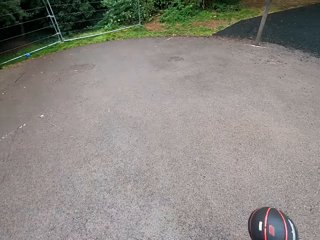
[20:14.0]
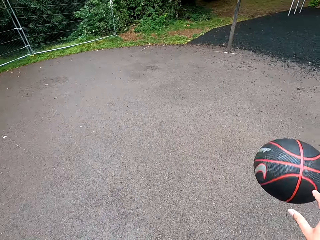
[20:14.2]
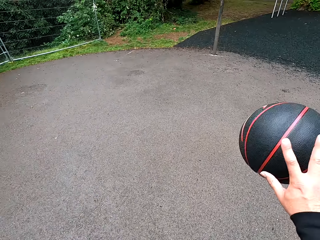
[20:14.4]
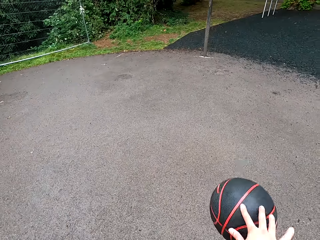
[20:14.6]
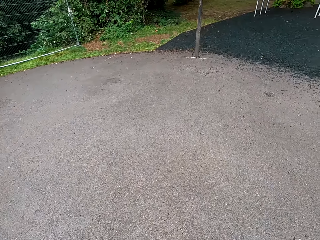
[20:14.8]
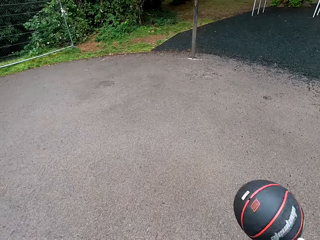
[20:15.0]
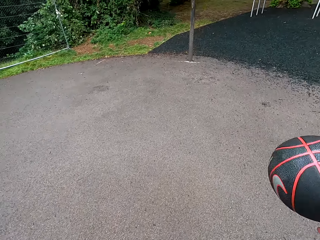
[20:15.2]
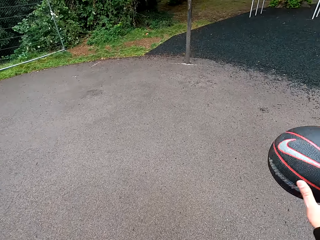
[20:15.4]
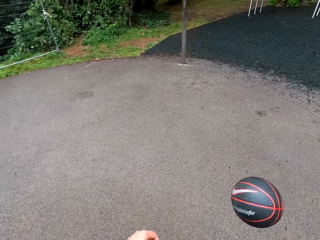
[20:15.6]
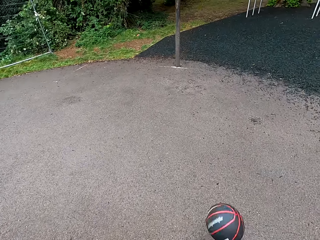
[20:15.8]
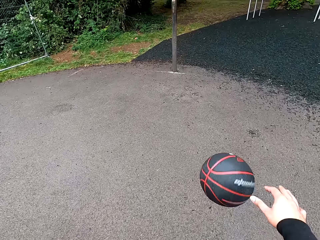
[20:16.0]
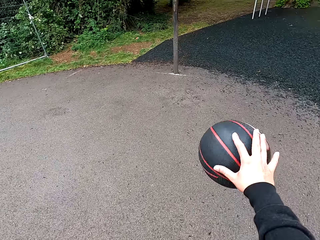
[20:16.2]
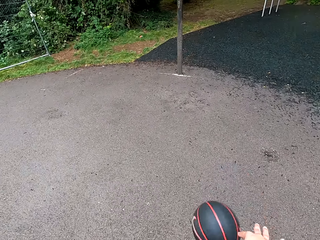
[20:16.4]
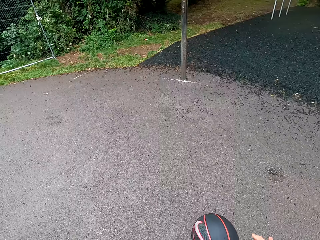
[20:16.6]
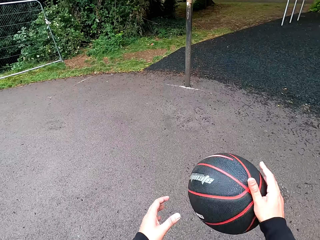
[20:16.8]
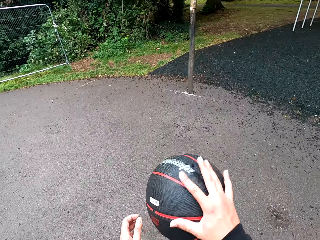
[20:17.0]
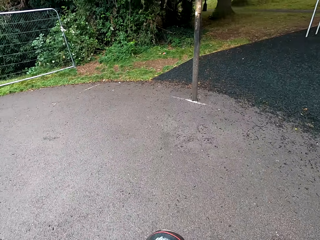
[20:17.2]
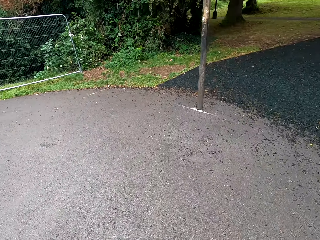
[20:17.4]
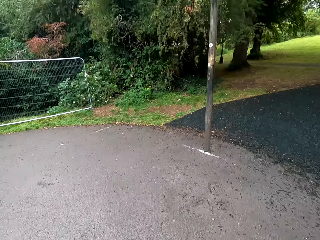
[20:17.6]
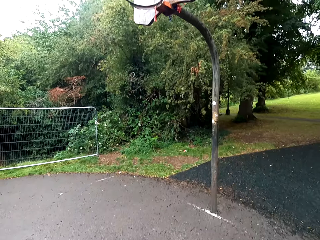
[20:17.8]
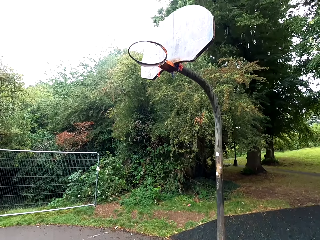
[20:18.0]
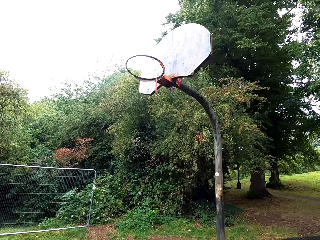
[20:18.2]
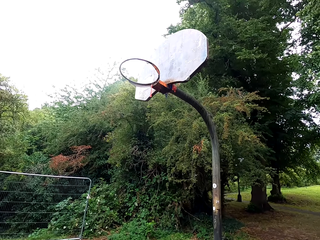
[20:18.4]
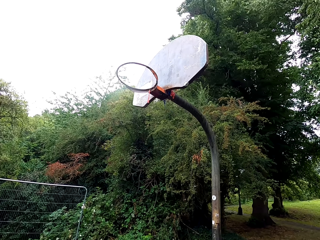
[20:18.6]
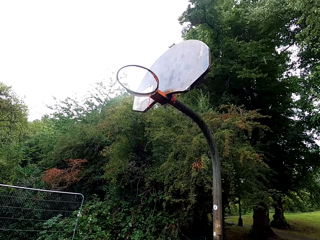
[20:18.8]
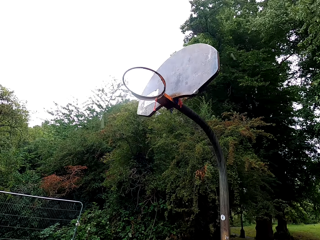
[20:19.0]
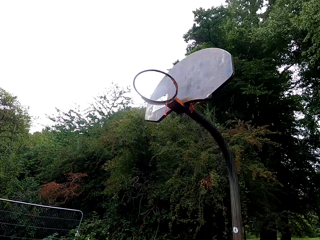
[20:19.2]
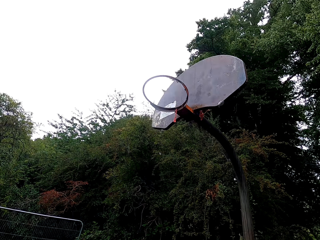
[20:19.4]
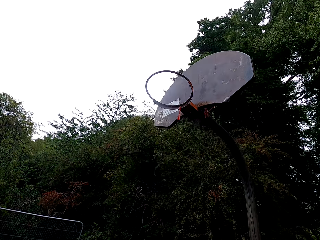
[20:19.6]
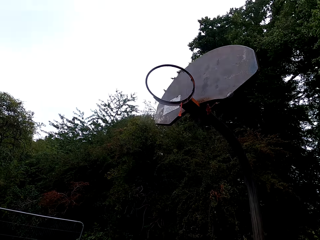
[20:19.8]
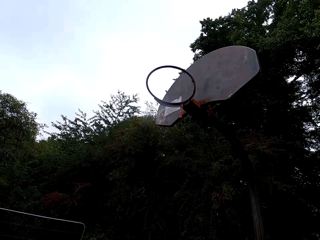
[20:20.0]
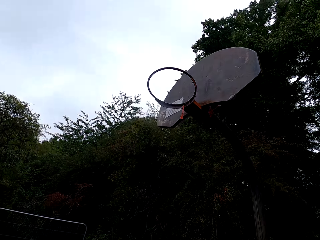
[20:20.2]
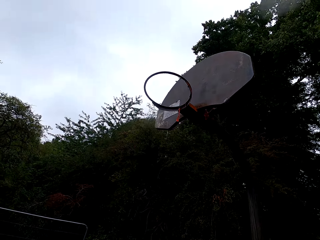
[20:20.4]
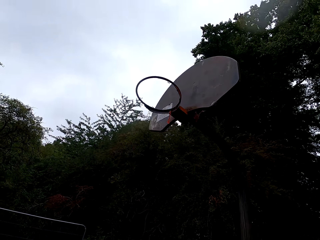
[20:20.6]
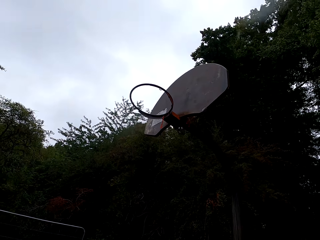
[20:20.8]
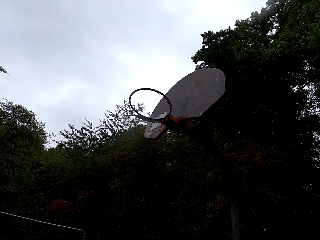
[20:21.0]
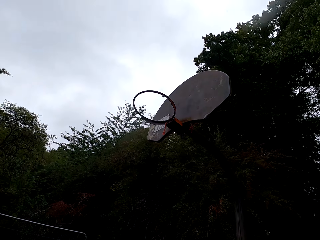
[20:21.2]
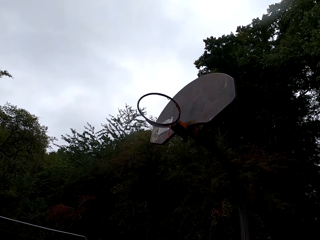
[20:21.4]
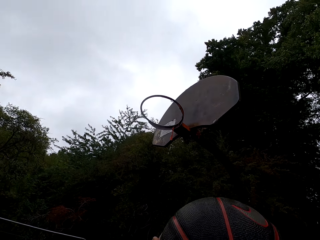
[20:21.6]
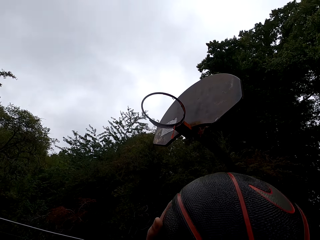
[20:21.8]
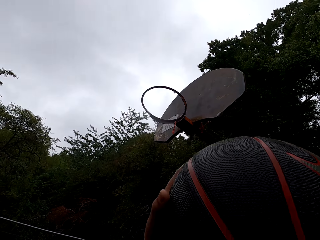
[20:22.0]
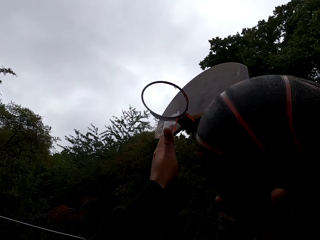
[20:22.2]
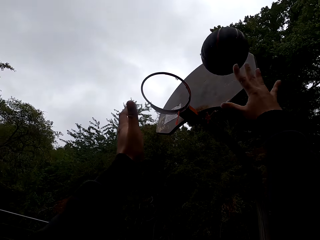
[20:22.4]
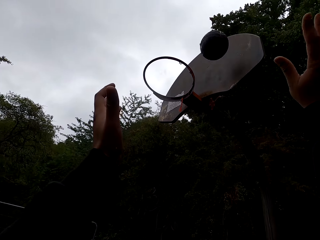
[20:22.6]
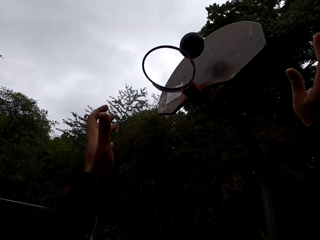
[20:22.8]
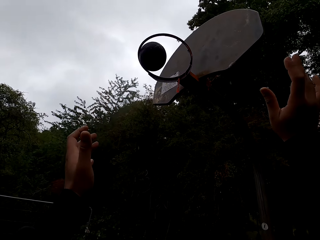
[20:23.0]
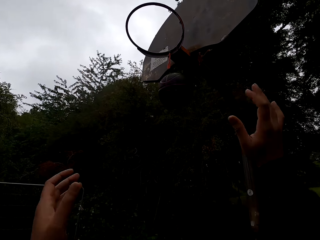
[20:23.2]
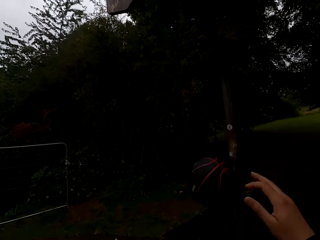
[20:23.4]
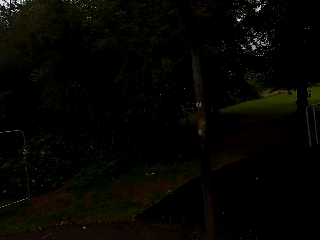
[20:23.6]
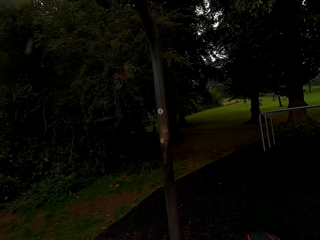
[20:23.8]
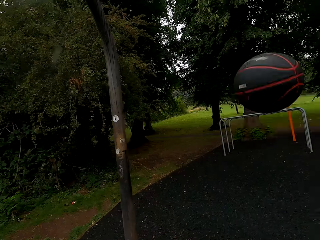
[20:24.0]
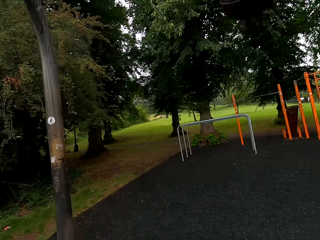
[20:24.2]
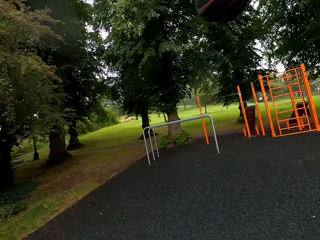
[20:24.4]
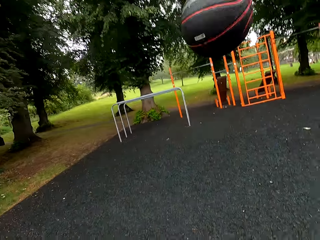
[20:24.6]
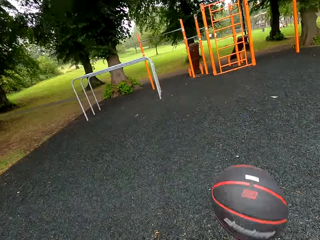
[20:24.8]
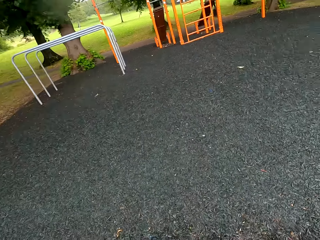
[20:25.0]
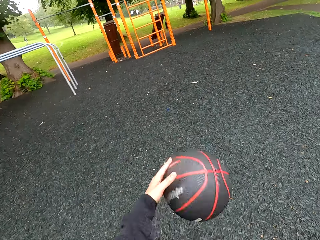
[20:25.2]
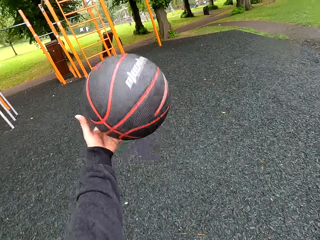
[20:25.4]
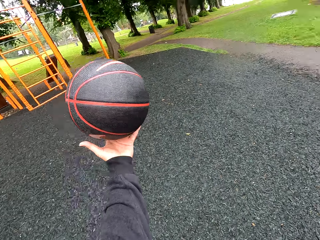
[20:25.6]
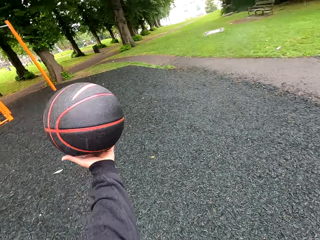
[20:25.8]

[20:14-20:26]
The camera wearer looks on the goal post. They throw the ball in the goal post. They play basketball.

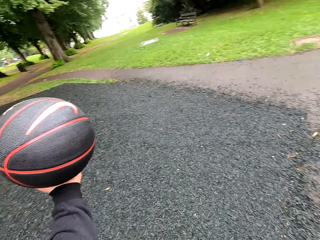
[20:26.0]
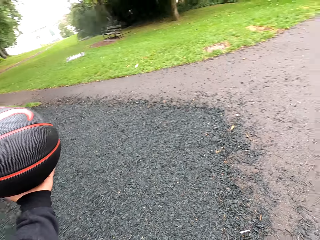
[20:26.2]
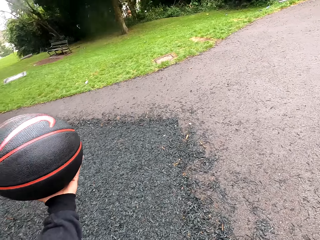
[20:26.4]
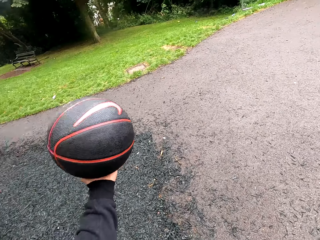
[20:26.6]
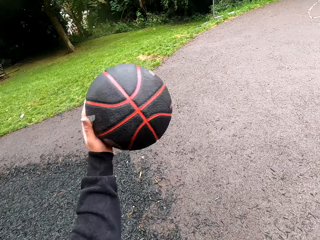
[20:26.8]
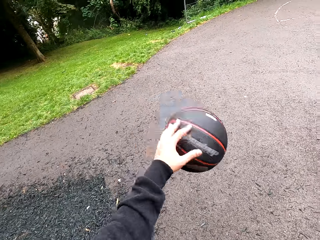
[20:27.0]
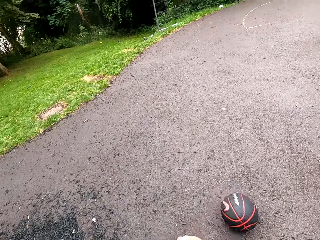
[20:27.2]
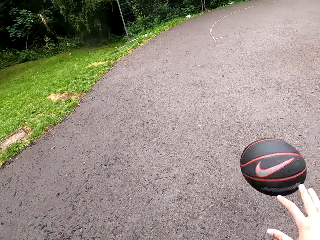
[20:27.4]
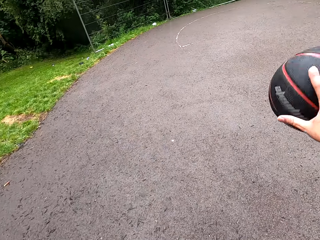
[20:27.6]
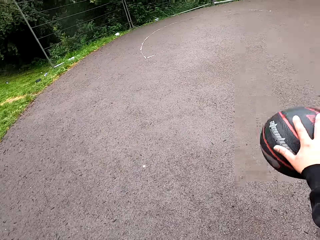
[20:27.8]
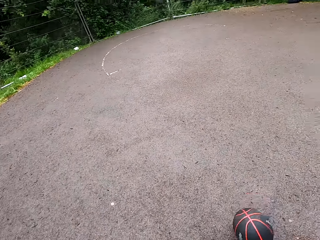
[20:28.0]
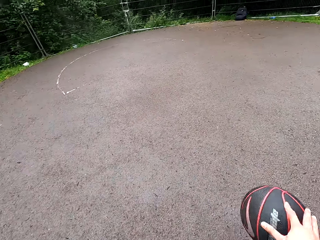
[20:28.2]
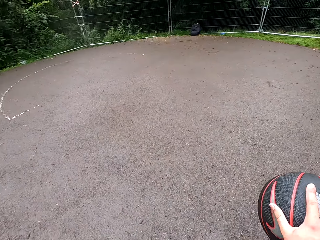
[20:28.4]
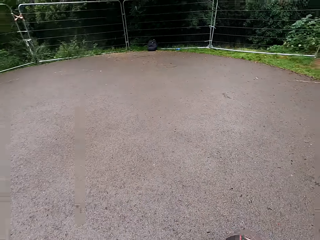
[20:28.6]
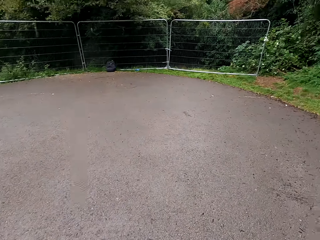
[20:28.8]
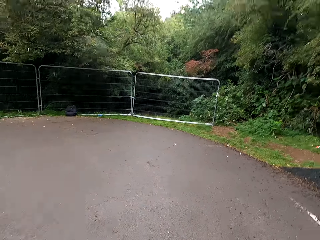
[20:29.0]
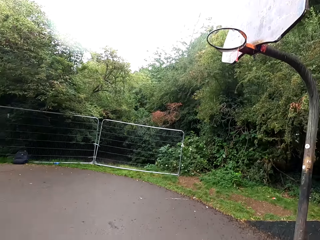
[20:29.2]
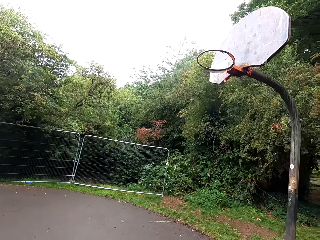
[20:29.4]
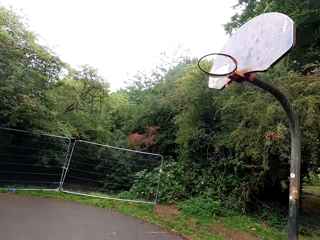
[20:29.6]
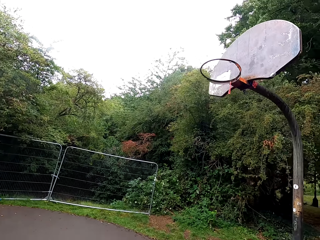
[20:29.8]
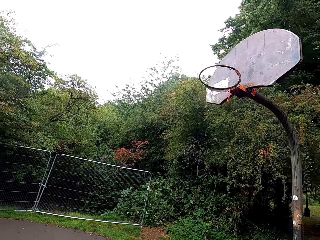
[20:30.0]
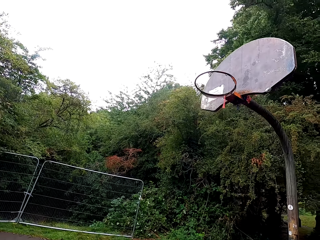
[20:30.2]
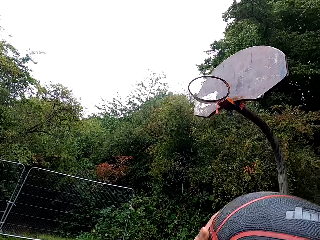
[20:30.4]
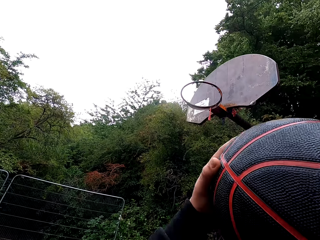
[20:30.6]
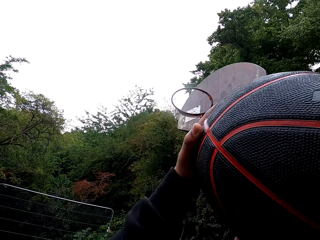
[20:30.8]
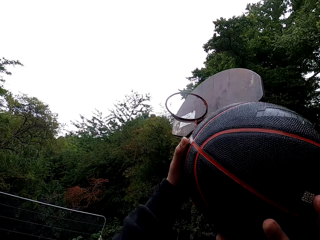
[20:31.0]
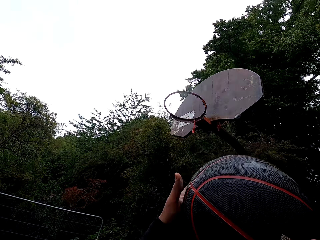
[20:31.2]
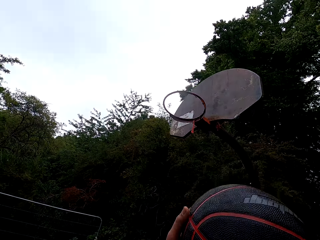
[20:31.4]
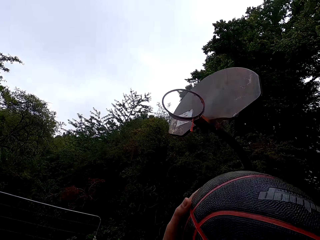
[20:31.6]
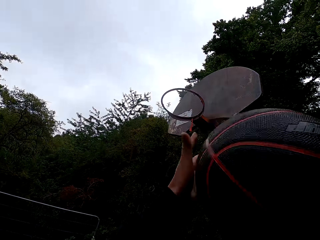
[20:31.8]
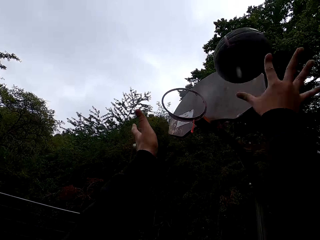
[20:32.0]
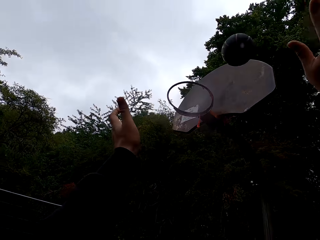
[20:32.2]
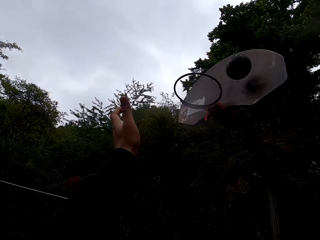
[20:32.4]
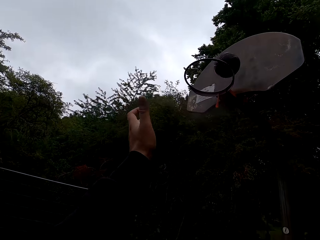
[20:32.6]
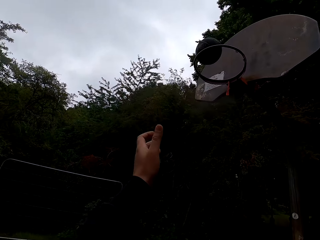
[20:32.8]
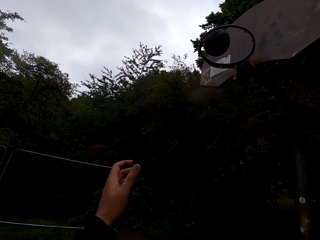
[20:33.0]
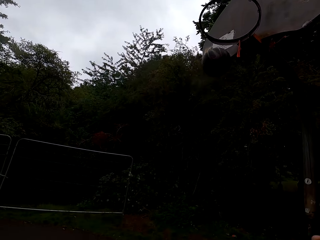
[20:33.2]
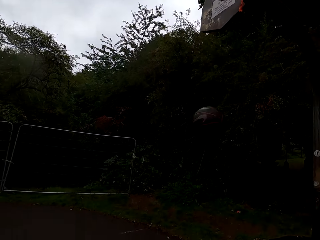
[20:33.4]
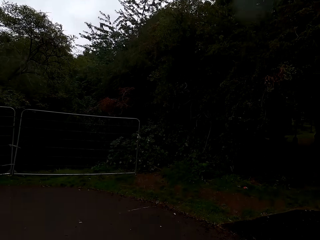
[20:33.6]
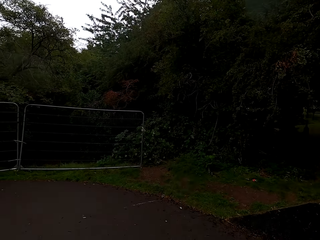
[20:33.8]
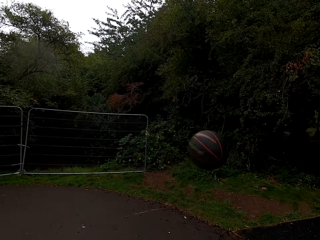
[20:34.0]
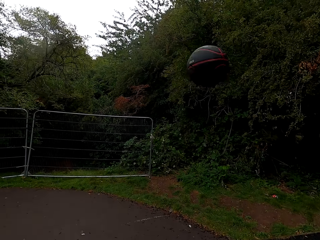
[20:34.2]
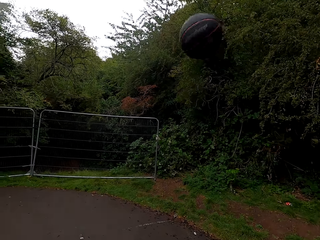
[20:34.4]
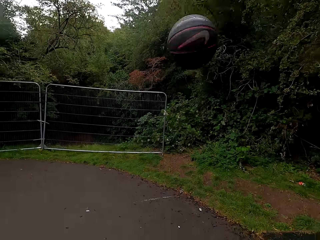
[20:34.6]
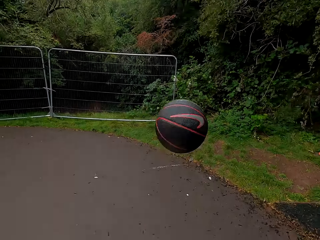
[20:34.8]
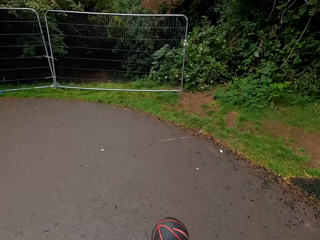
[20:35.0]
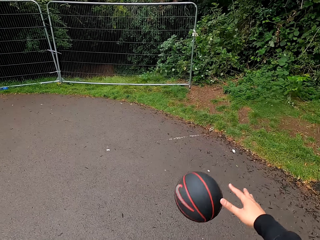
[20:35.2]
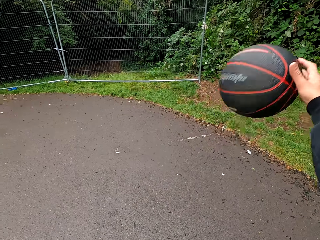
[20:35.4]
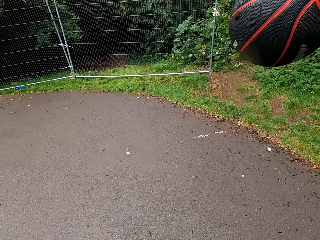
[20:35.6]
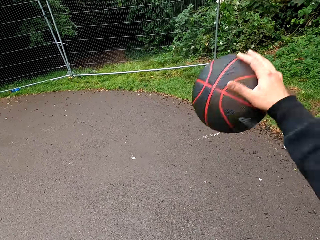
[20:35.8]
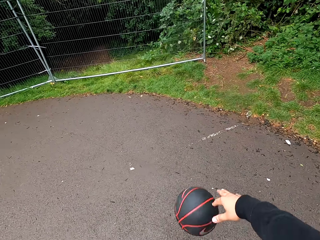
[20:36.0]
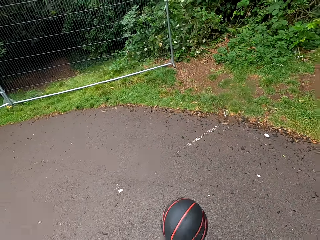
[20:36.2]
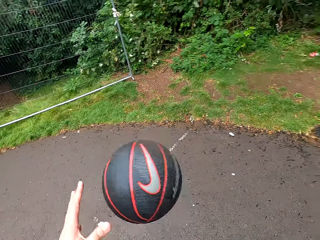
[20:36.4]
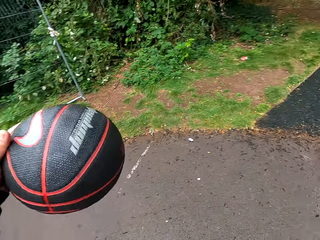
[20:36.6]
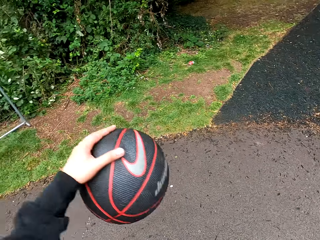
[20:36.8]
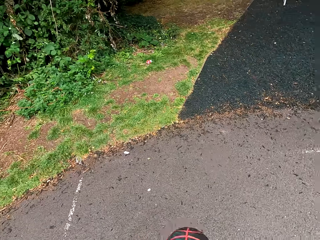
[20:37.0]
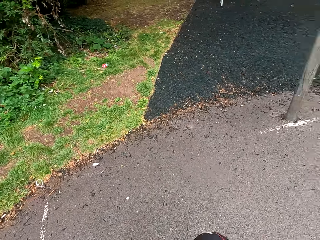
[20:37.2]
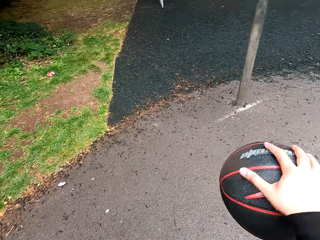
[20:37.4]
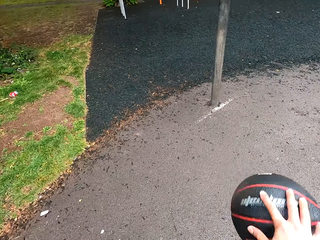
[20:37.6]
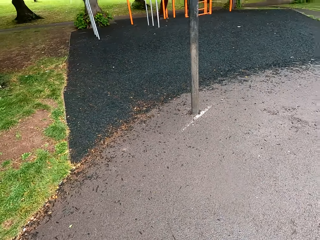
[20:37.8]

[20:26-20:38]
The camera wearer holds the ball. They play basketball. They hold the ball near the goal post. They throw the ball in the goal post. They play basketball.
